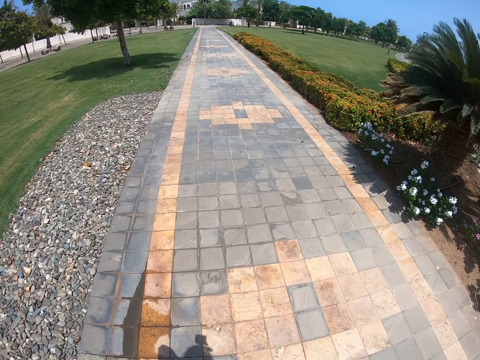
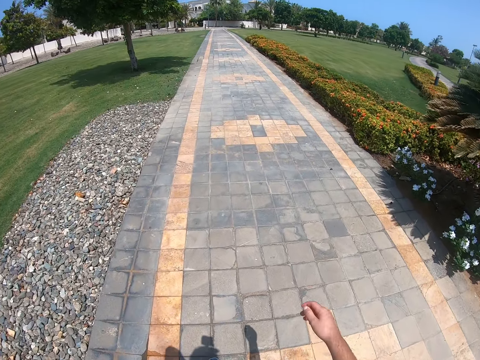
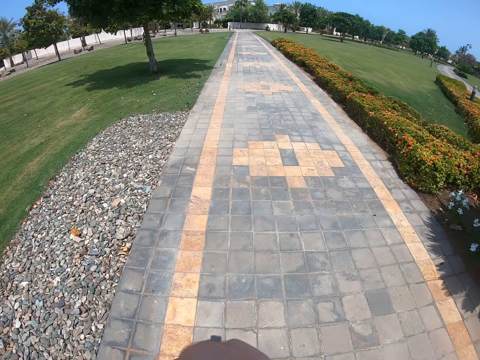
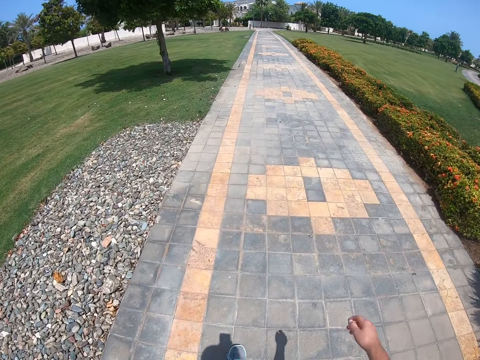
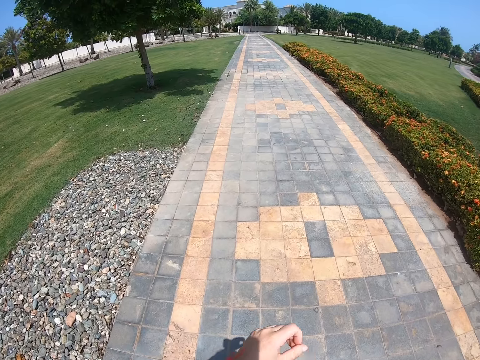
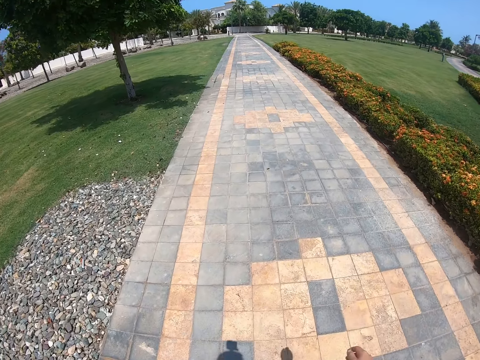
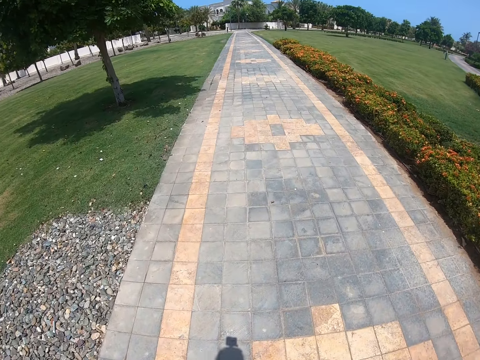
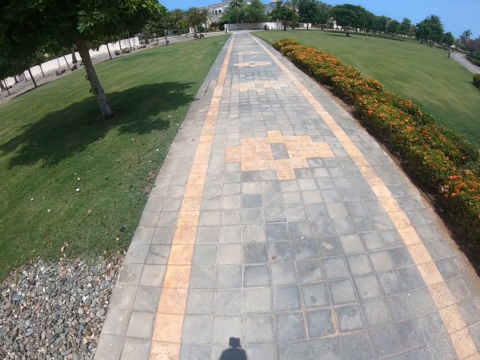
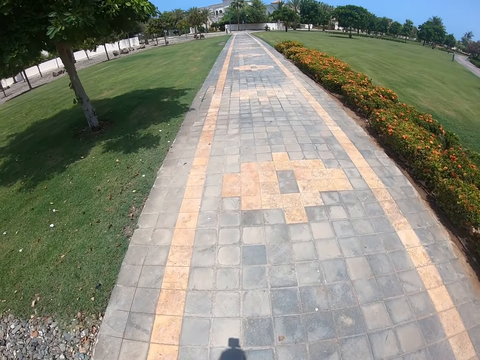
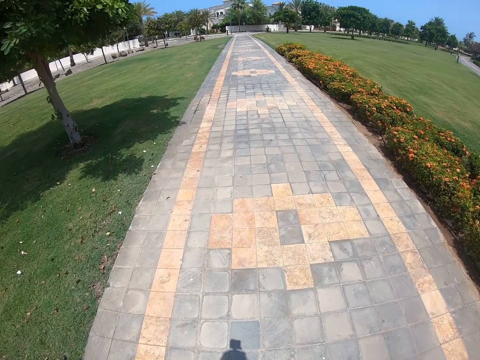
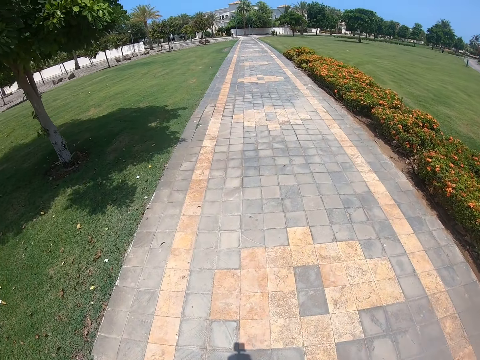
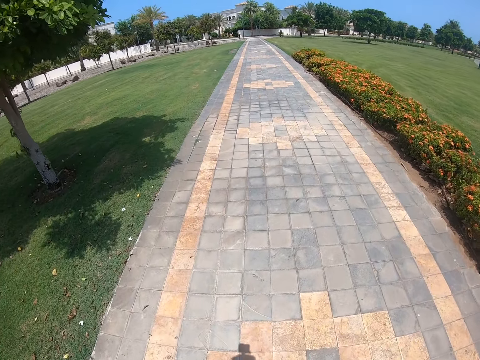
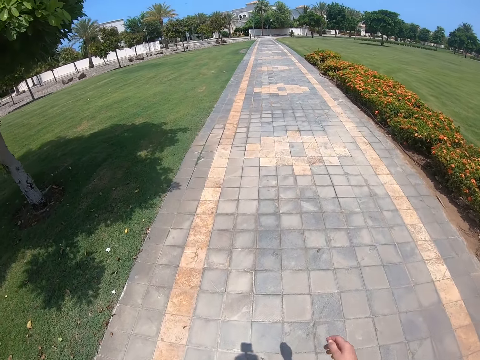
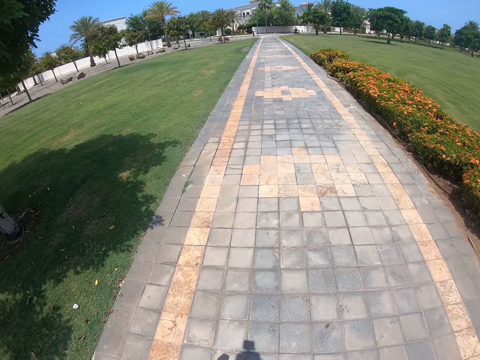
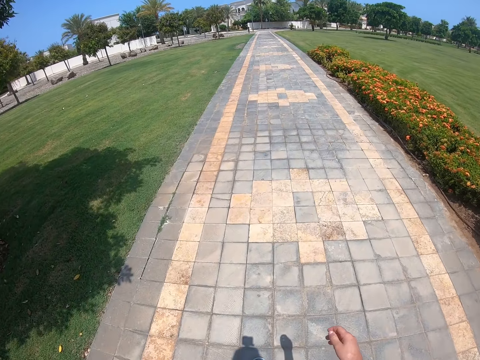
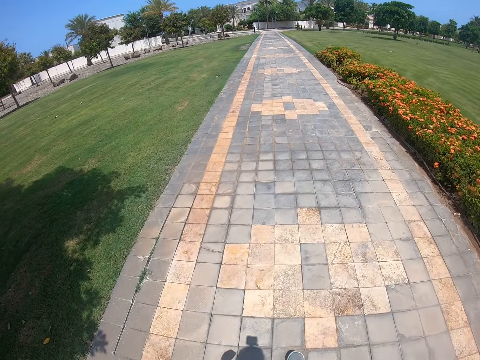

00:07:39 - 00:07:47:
The camera wearer raises the left hand. They walk on the sidewalk.

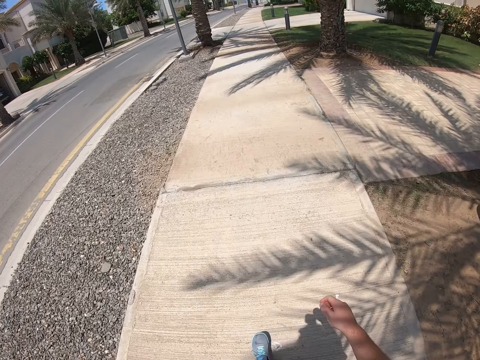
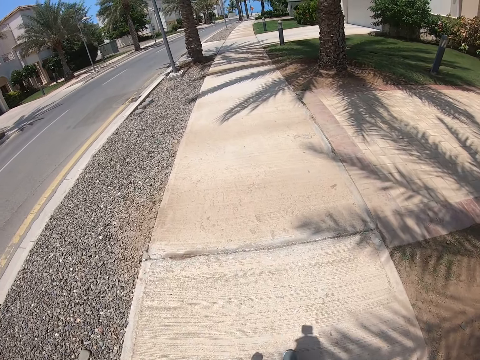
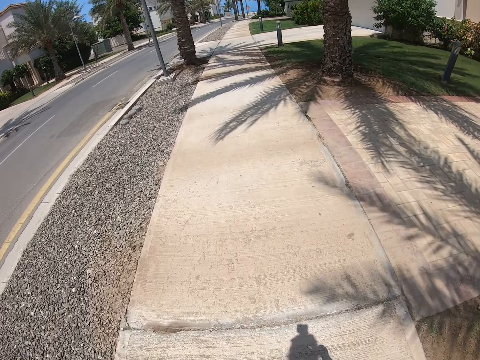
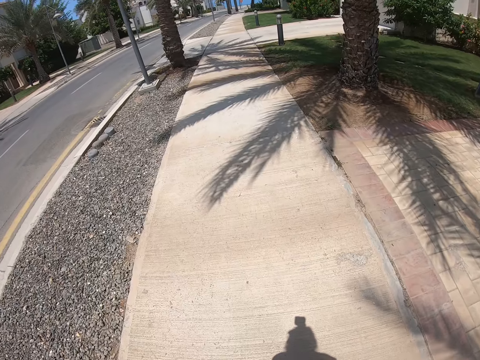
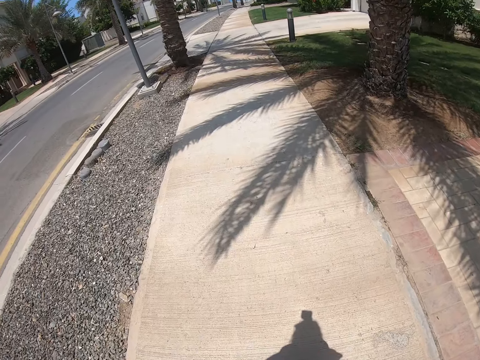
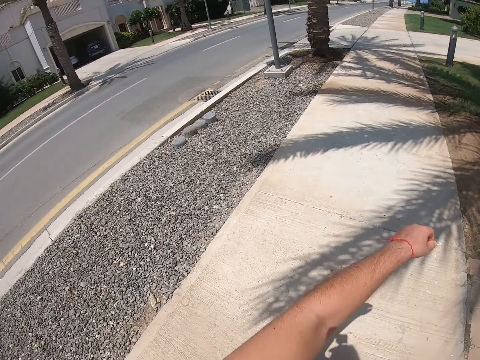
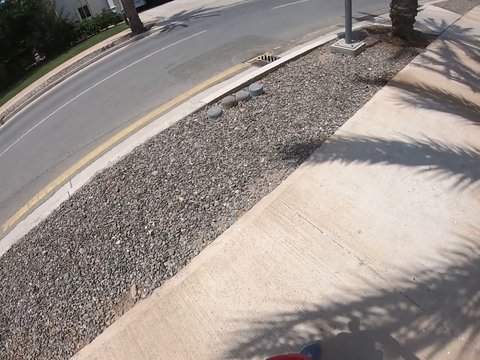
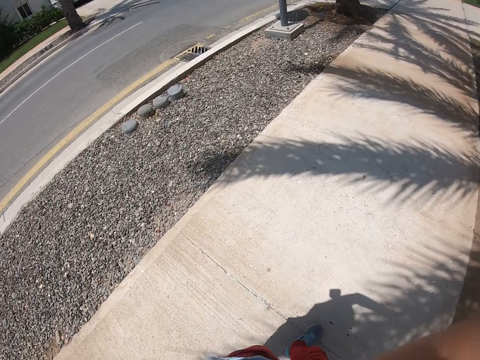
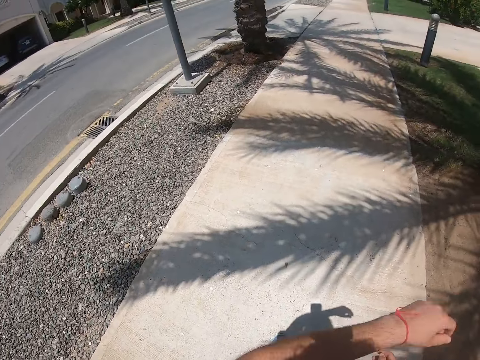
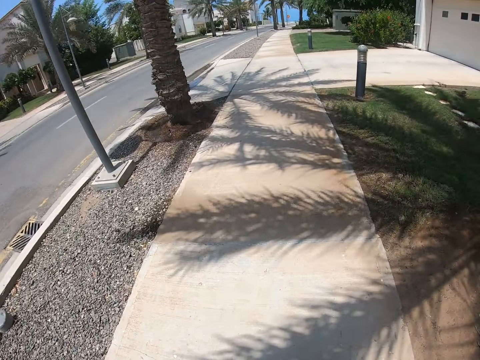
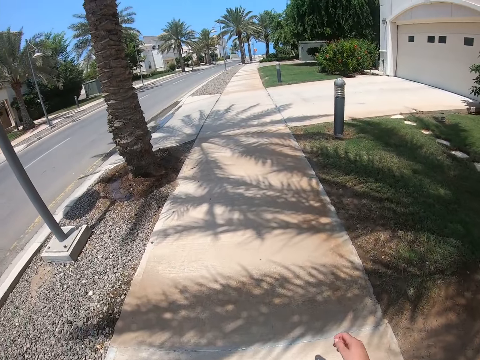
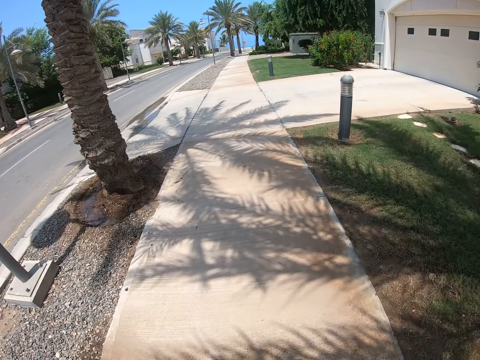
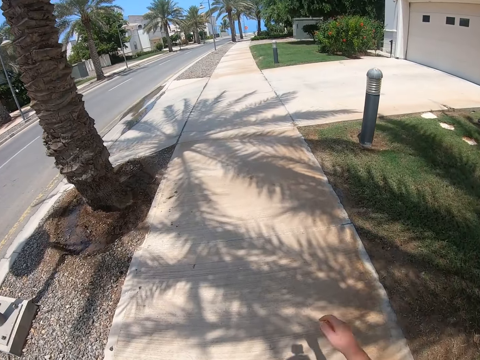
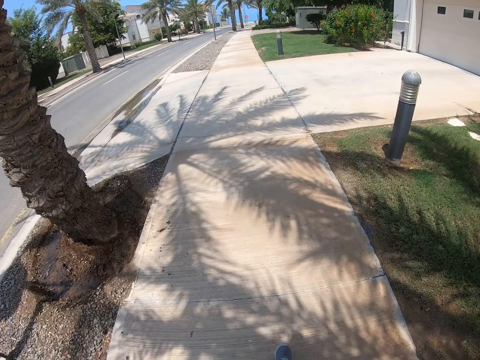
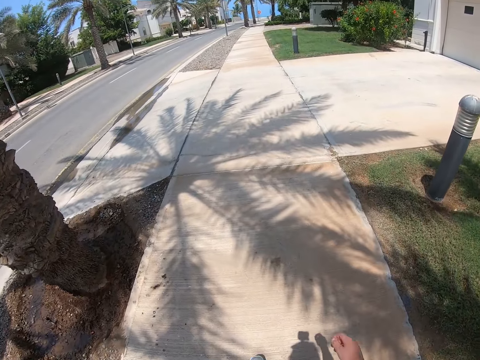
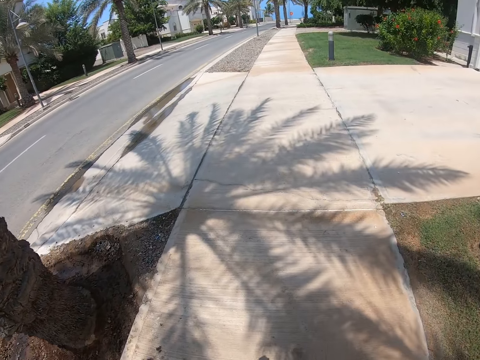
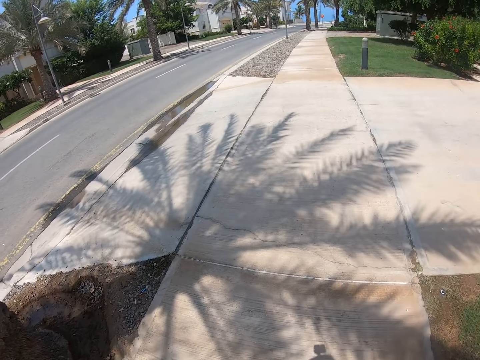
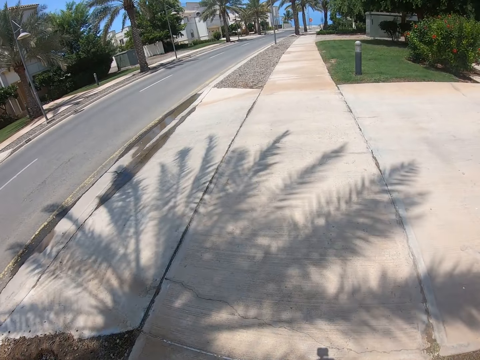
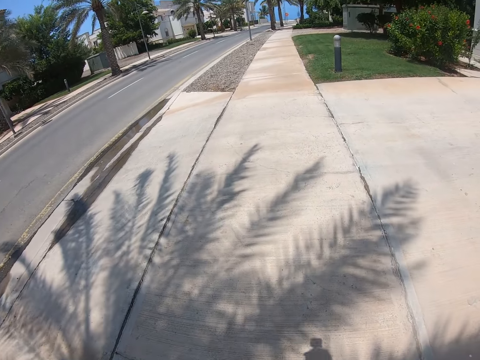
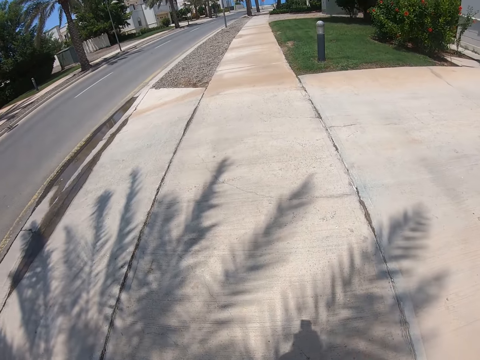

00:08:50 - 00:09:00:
The camera wearer raises the hand. They put the hand down and walk on the sidewalk.

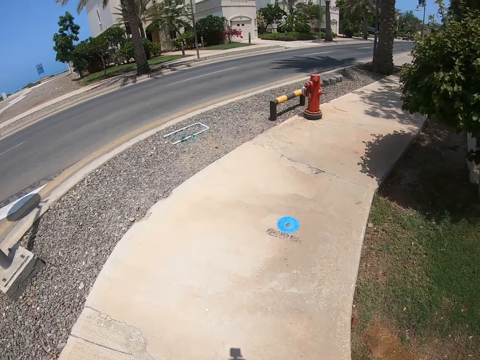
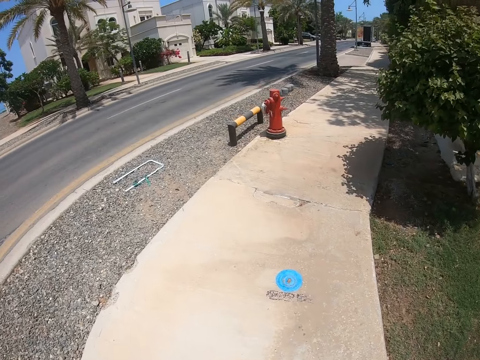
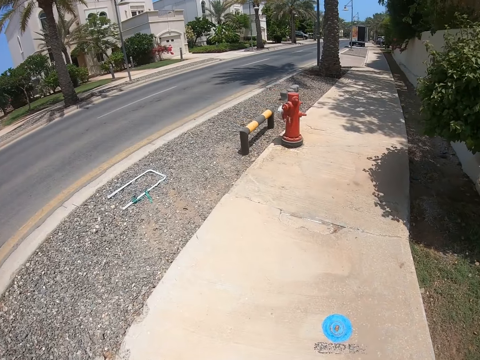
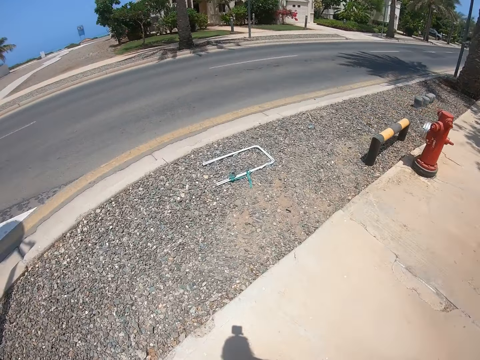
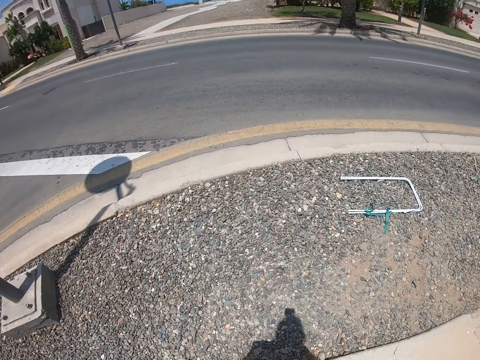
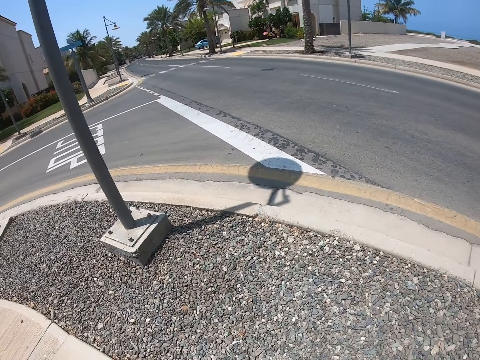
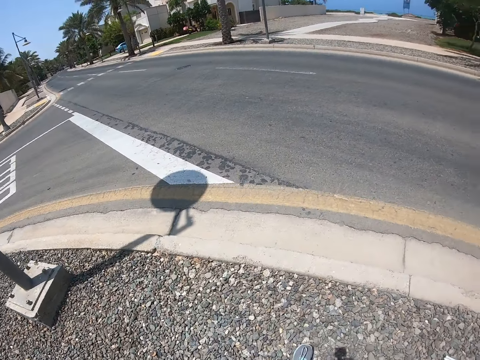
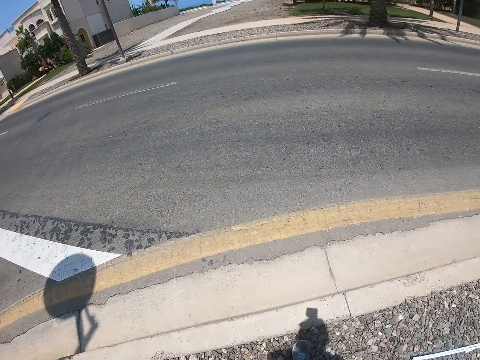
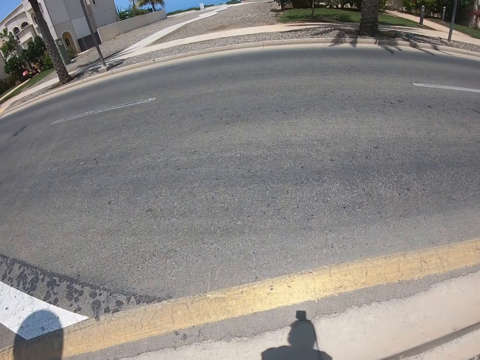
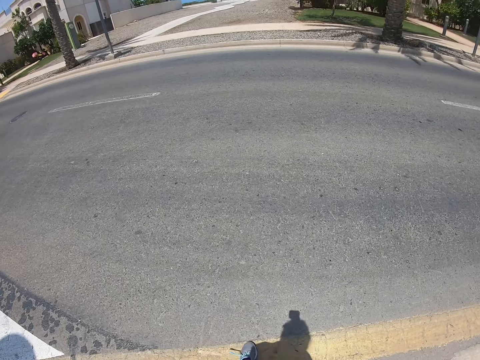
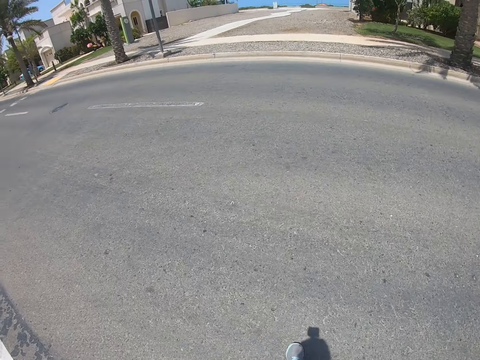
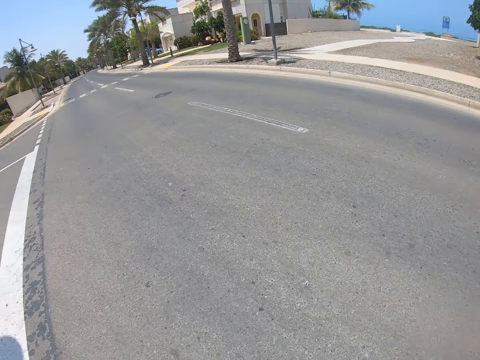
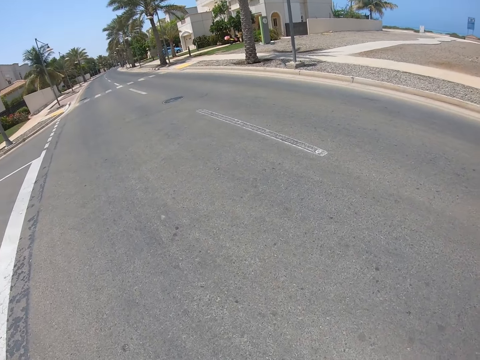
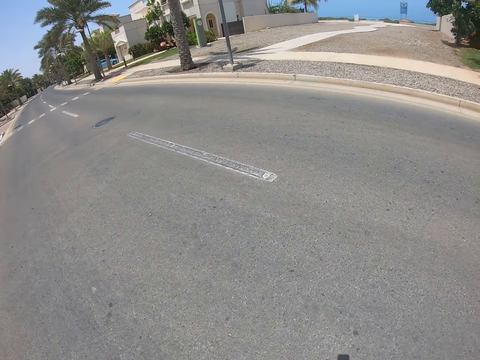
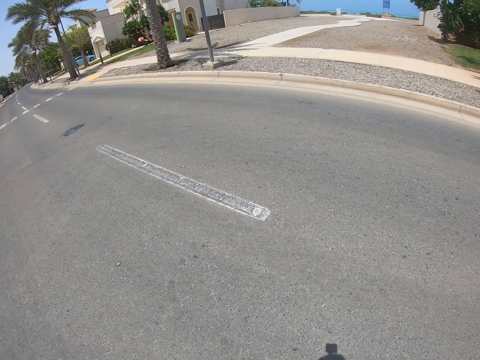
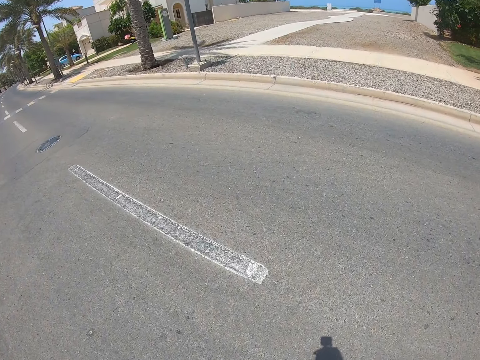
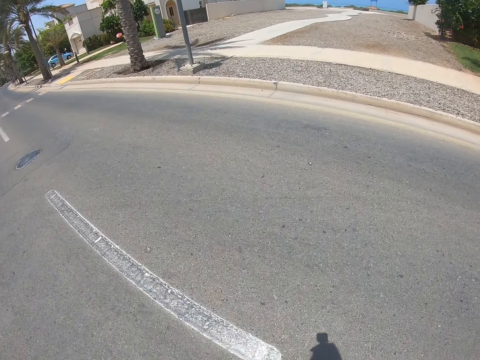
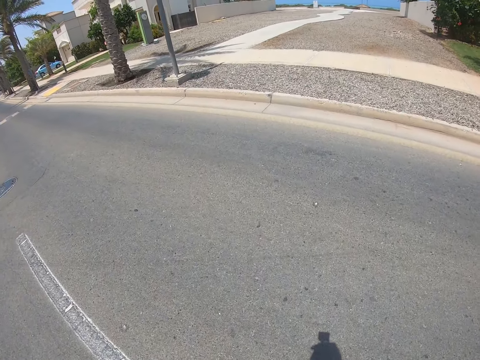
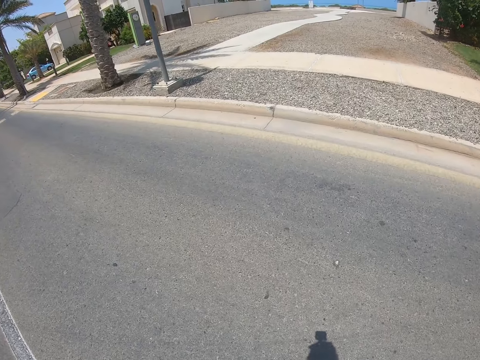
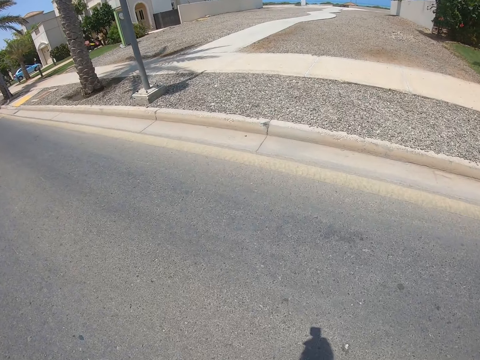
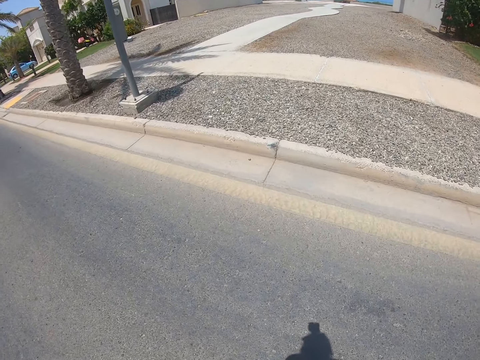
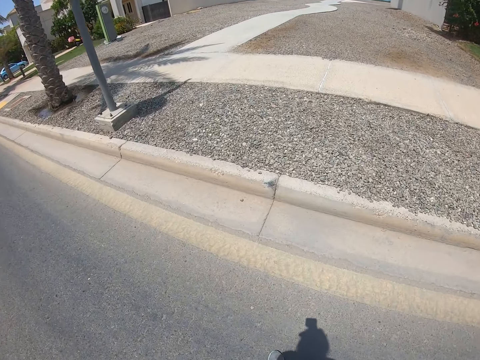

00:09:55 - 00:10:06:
The camera wearer looks around. They walk on the road.
